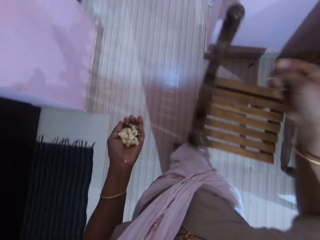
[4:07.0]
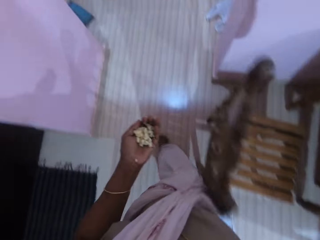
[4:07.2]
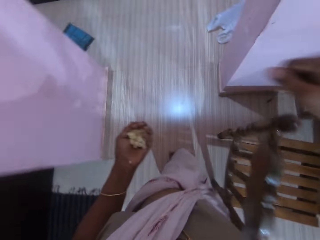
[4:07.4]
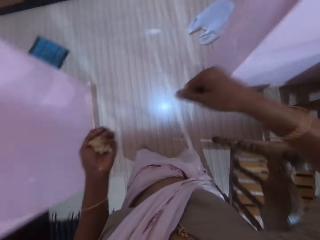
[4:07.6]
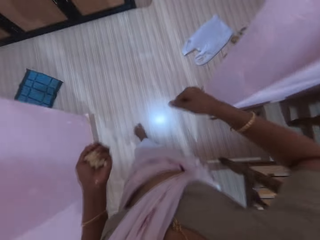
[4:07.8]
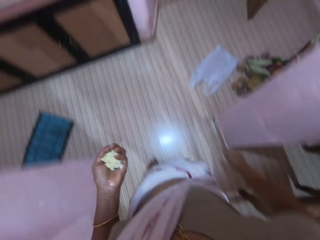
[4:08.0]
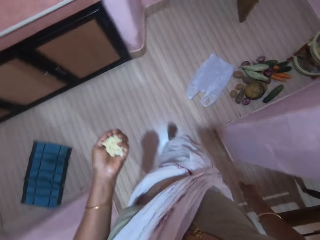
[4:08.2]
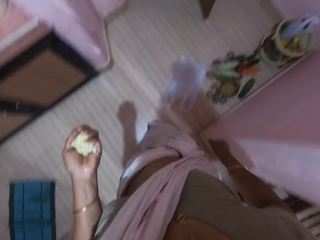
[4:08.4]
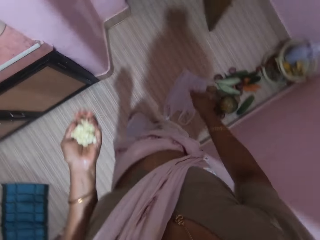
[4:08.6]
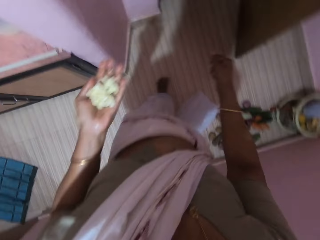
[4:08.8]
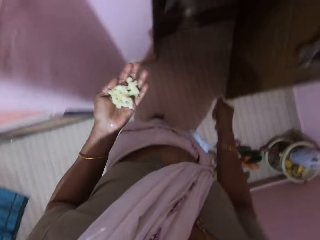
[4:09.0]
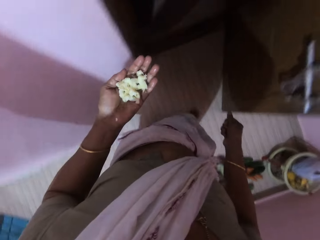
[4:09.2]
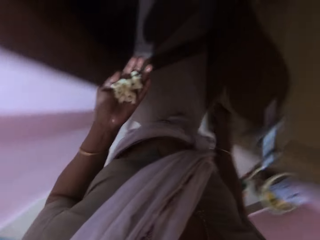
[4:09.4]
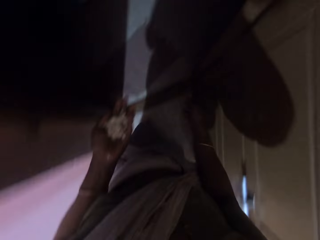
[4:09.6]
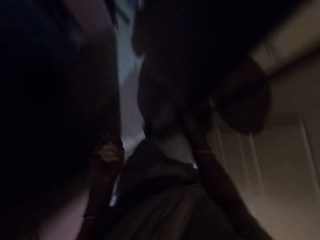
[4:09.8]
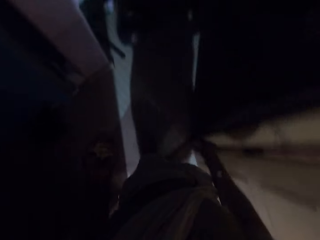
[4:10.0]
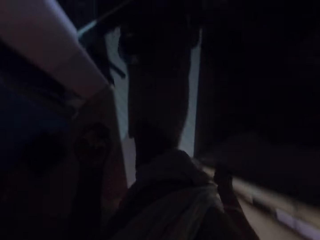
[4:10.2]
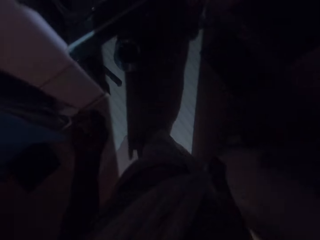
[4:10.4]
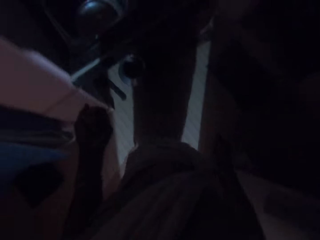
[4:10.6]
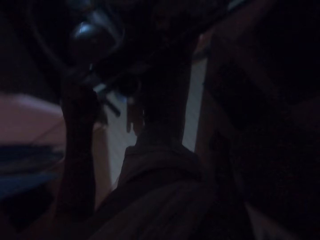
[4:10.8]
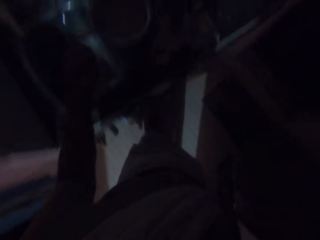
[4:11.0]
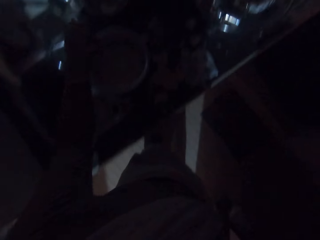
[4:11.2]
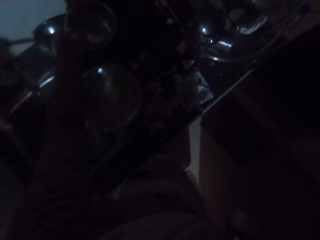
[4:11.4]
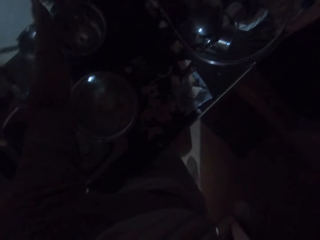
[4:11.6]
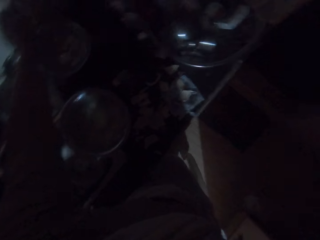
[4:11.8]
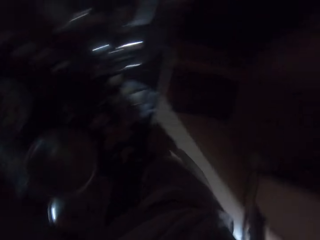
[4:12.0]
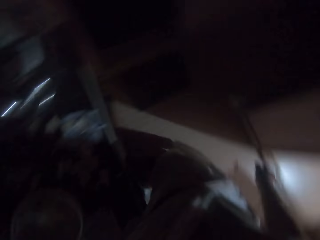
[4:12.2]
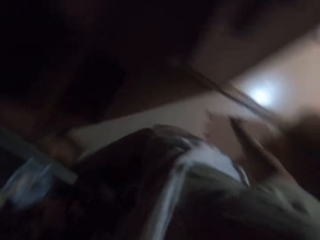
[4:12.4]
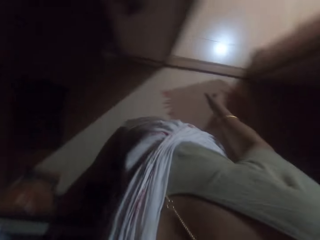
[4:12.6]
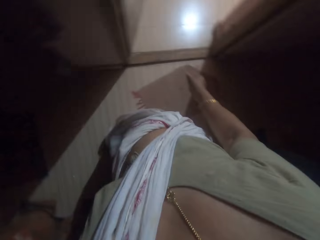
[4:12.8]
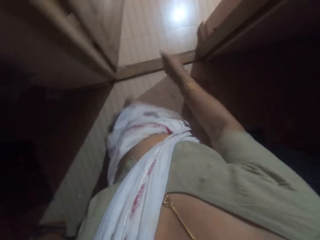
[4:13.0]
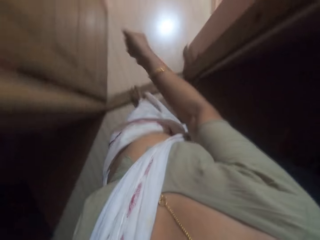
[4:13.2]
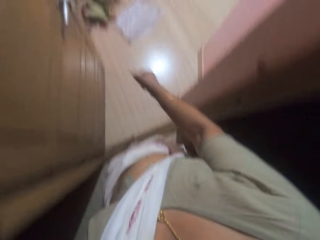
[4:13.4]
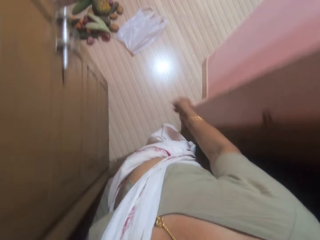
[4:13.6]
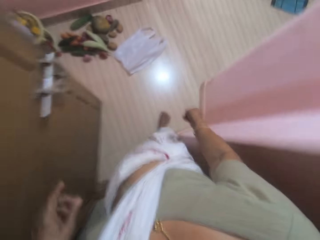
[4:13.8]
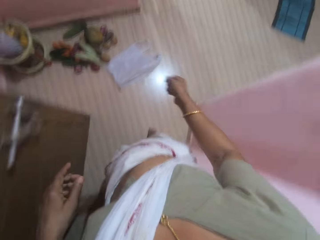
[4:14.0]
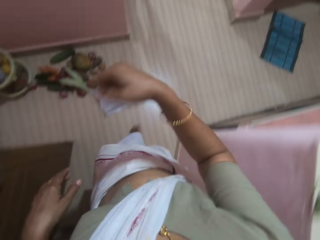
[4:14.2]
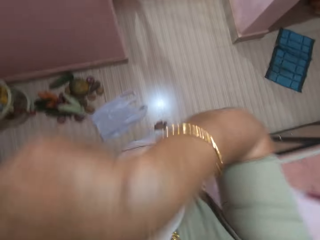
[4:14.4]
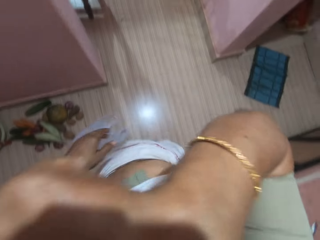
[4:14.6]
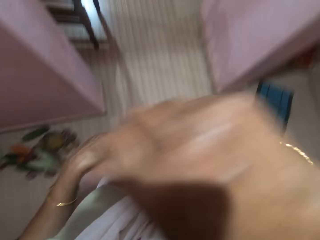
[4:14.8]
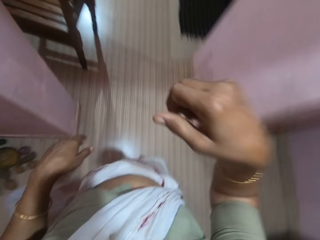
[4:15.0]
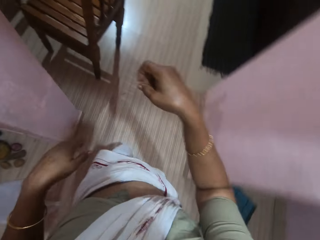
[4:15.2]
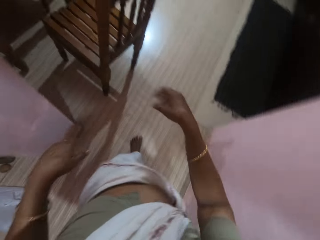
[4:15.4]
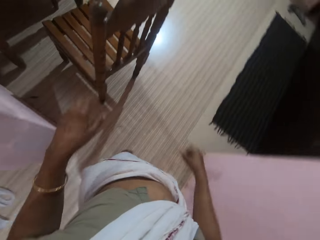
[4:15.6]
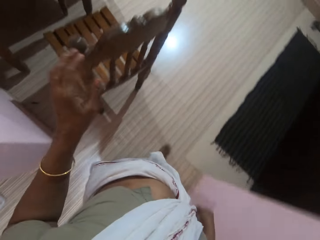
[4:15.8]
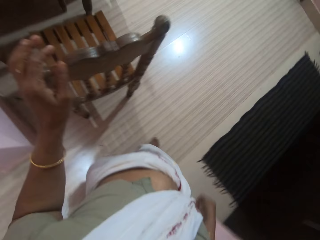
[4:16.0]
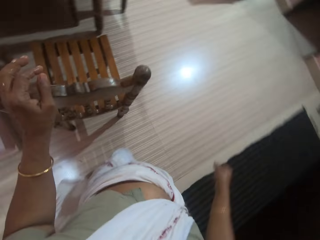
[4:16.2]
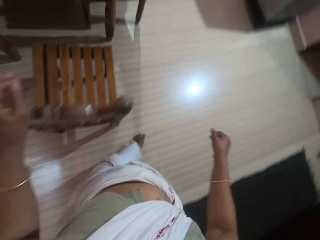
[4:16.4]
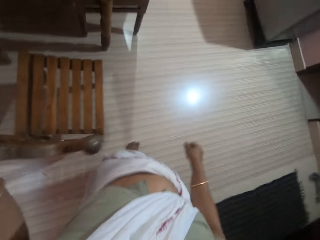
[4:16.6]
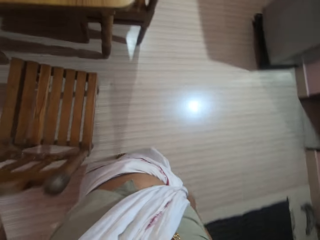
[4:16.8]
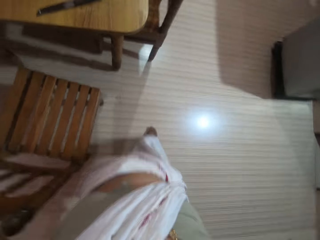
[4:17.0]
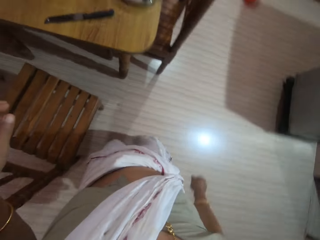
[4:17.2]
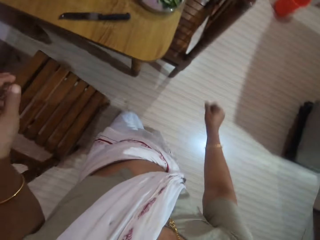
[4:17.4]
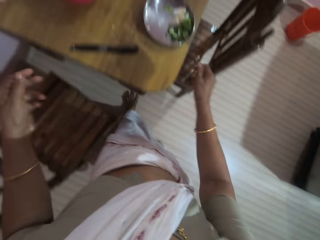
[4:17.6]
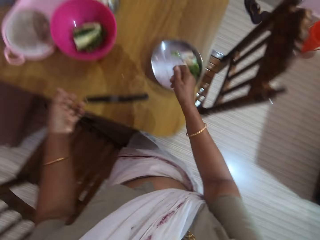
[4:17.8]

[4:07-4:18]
The camera wearer walks from the dining room to a kitchen. She drops the seeds in her left hand into a bowl on a kitchen countertop. She walks into the dining room from the kitchen. She wipes her face with her right hand.

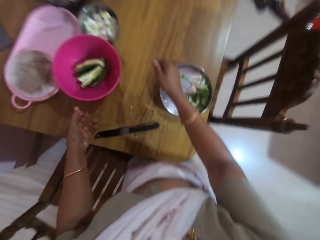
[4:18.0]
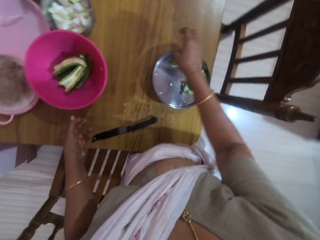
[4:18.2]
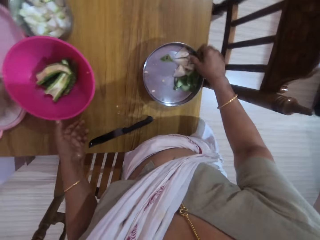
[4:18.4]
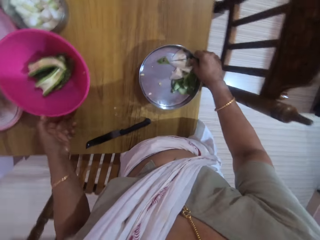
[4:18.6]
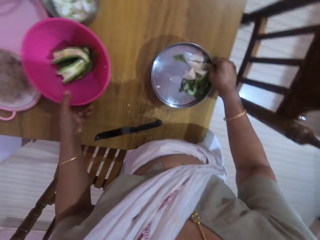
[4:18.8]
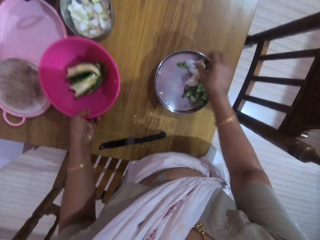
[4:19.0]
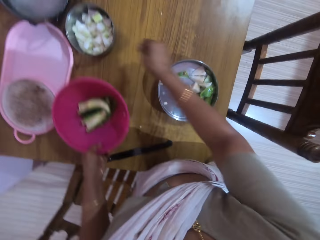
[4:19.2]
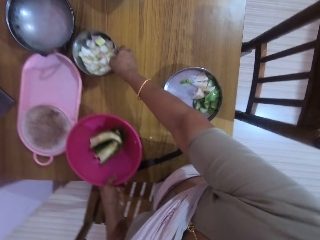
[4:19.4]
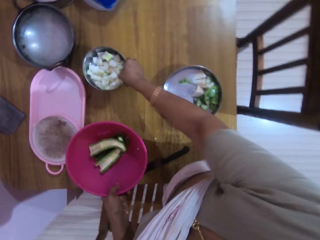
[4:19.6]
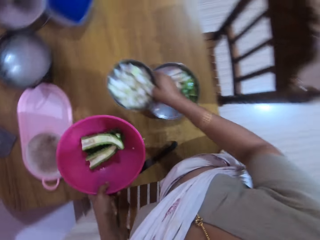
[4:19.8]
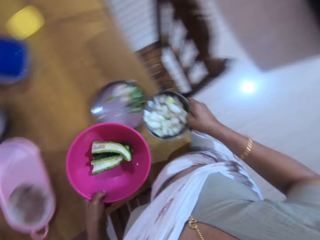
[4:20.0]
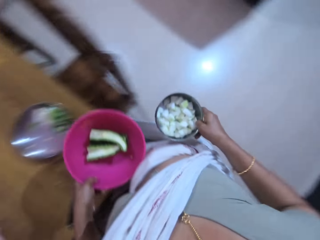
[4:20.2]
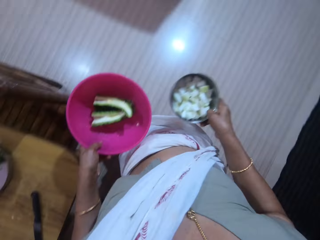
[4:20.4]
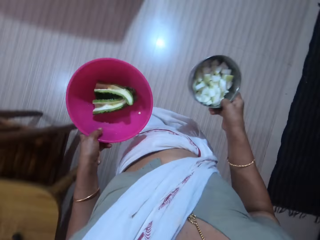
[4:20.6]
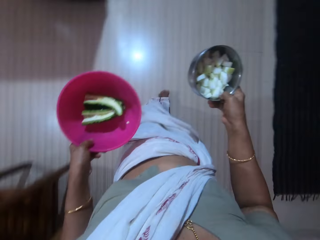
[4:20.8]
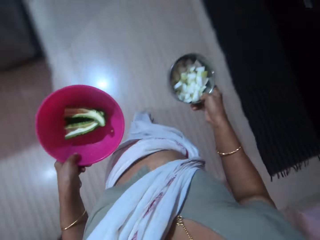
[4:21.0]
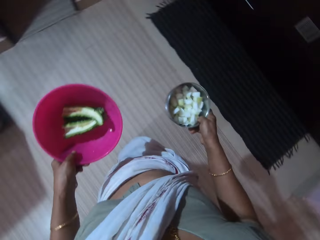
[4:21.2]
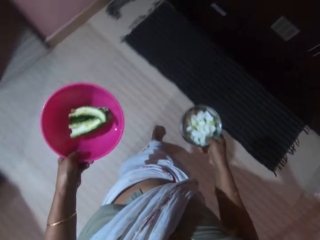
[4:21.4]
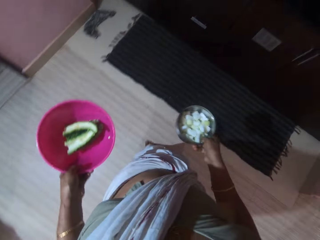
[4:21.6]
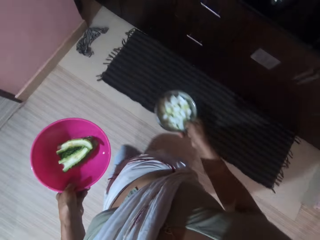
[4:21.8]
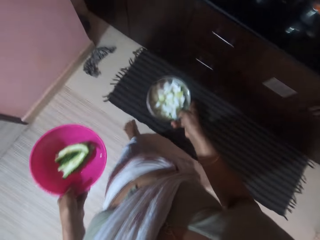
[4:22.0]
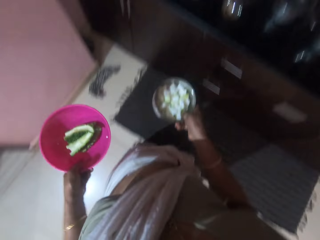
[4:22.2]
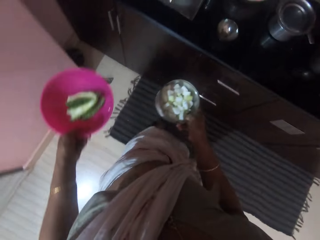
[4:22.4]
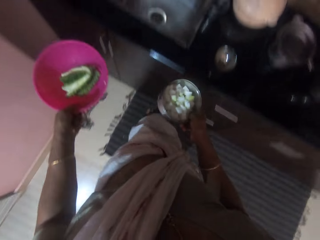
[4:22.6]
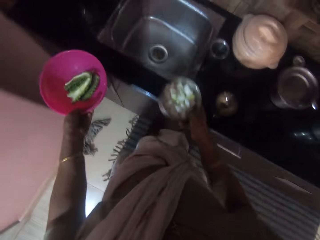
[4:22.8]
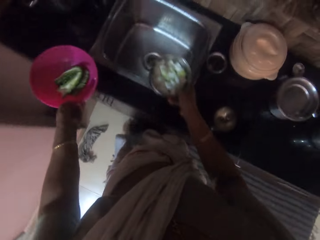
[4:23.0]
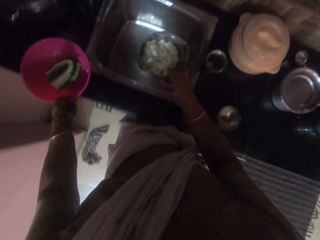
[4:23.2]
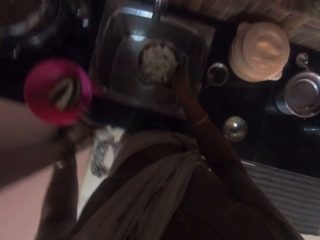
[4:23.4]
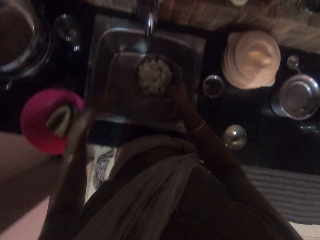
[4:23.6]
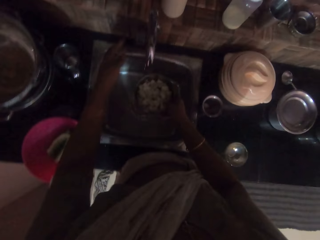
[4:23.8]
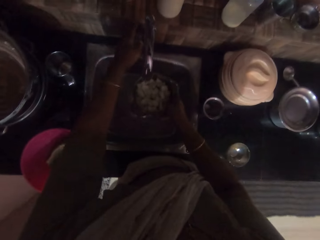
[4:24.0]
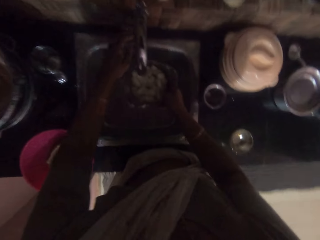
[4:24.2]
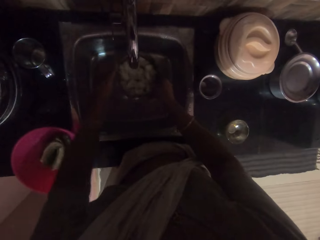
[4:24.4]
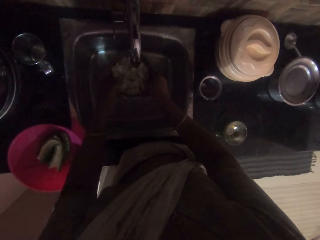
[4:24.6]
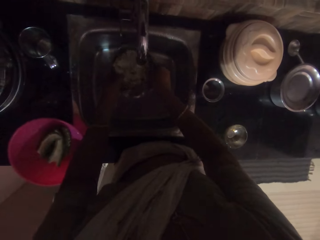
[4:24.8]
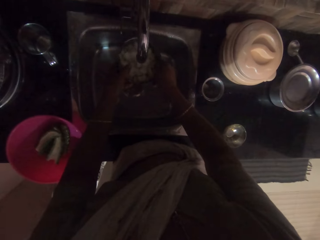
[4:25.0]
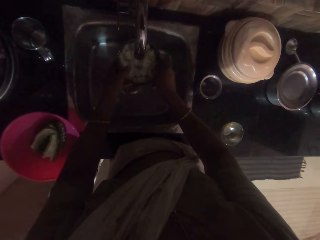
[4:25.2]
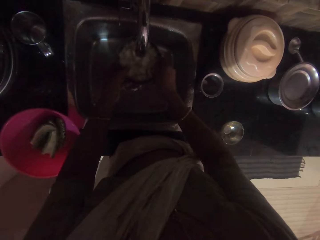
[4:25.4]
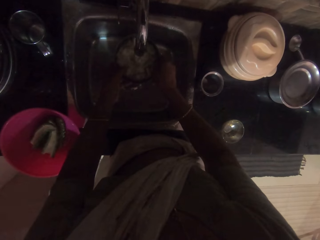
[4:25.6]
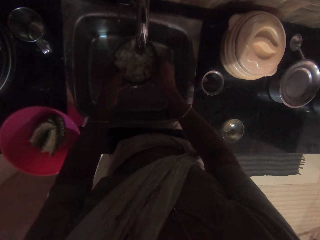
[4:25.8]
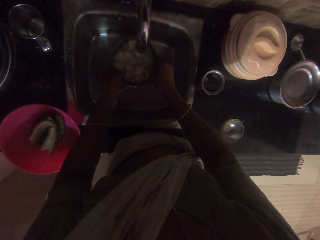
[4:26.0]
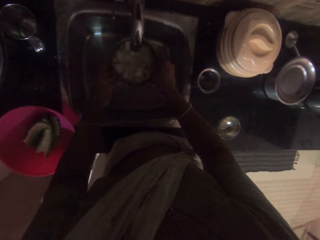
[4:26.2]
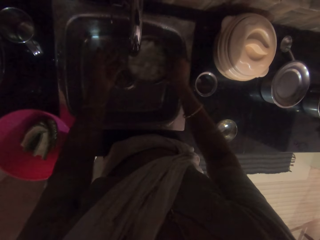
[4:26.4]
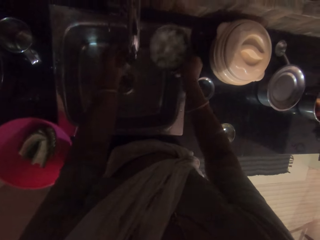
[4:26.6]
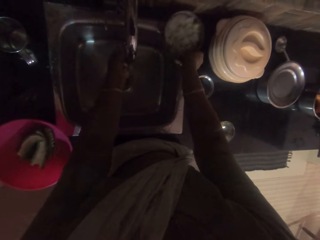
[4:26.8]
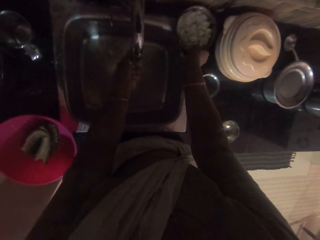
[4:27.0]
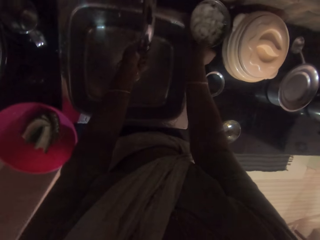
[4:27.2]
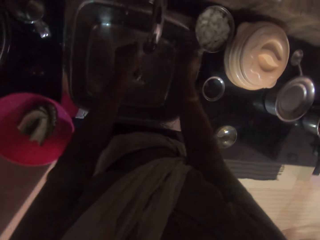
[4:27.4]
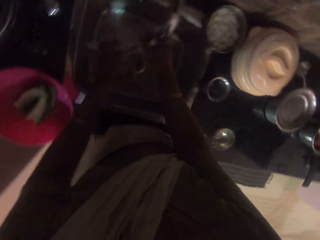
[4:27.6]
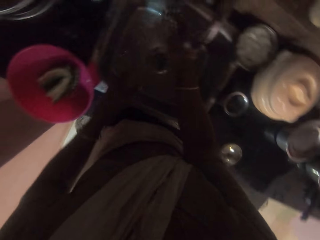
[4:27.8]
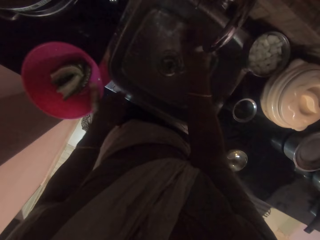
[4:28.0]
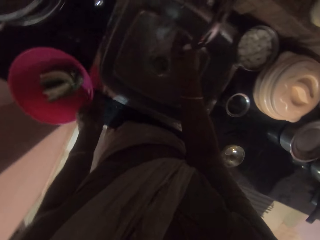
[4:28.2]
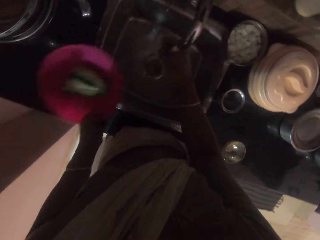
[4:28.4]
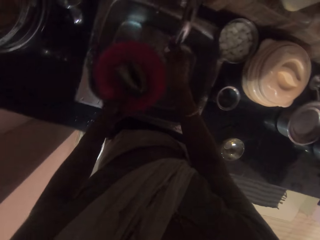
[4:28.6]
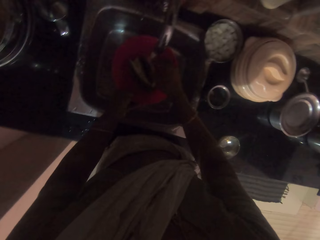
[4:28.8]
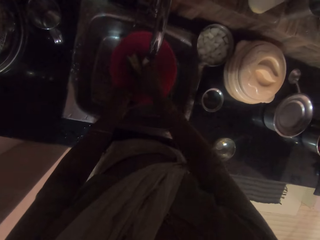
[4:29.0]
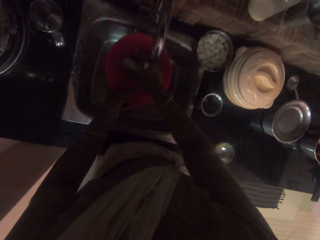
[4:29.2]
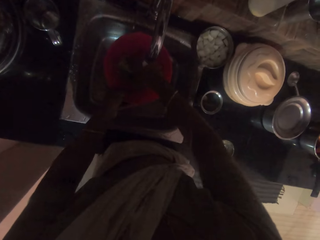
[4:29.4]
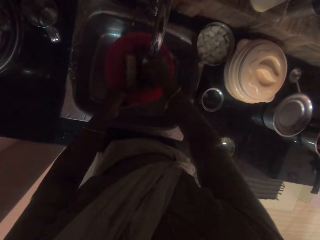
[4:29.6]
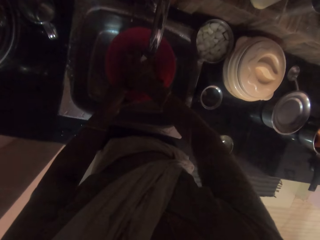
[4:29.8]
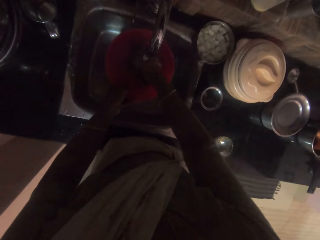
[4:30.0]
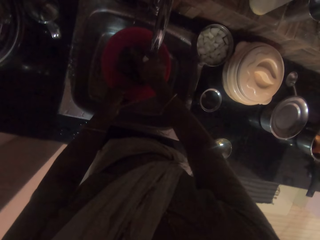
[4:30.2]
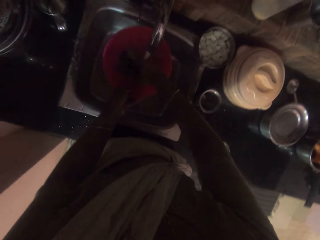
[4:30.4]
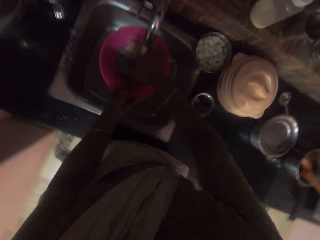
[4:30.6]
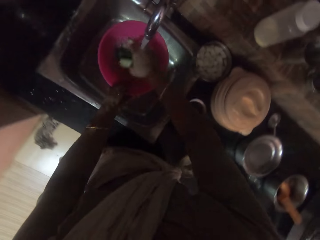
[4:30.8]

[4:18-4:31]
The camera wearer moves the tray on the table with her right hand. She picks the pink bowl from the table with her left hand. She picks the bowl or tray from the table with her right hand. She walks to a kitchen countertop. She places the pink bowl on the kitchen countertop with her left hand. She places the bowl under a tap on a kitchen sink with her right hand. She puts on the tap on the kitchen sink with her left hand. She holds the bowl with her hands. She rinses her left hand under the tap. She places the bowl on the kitchen countertop with her right hand. She rinses her right hand under the tap. She picks the pink bowl from the kitchen countertop with her left hand. She places the pink bowl under the tap with her left hand. She washes the pieces of horned melon or bitter melon in the pink bowl with her right hand.
